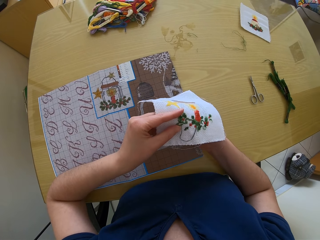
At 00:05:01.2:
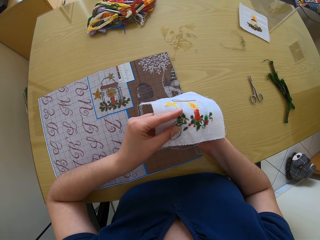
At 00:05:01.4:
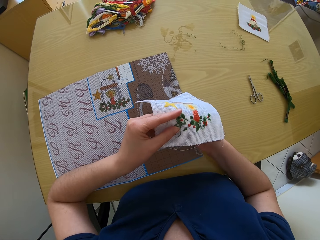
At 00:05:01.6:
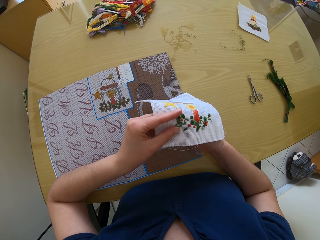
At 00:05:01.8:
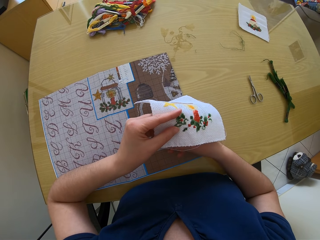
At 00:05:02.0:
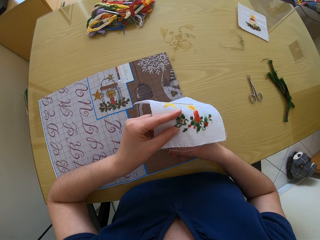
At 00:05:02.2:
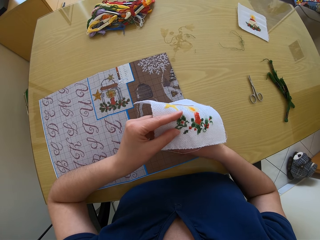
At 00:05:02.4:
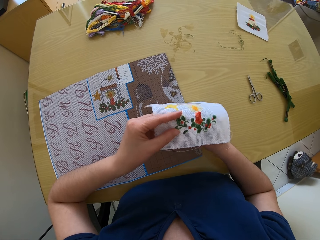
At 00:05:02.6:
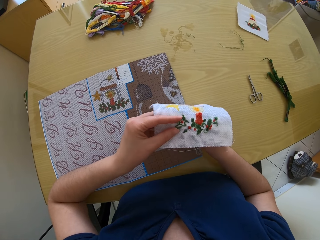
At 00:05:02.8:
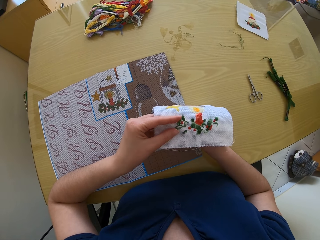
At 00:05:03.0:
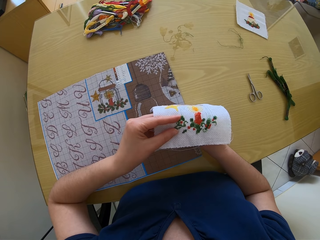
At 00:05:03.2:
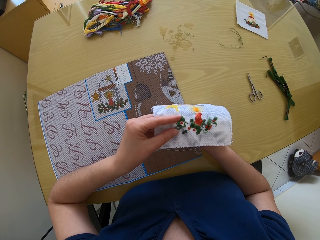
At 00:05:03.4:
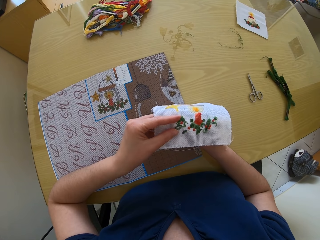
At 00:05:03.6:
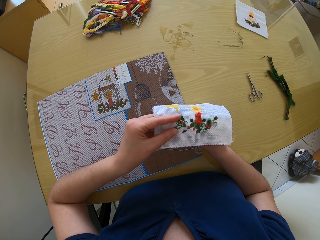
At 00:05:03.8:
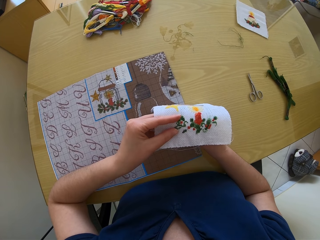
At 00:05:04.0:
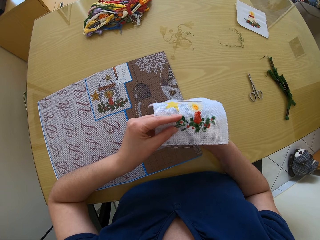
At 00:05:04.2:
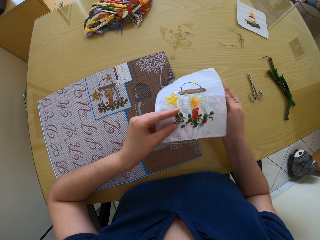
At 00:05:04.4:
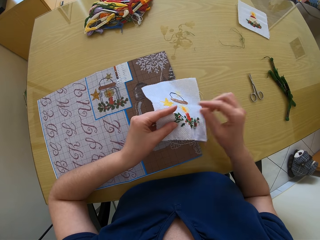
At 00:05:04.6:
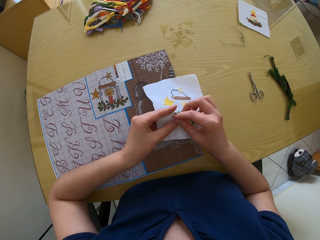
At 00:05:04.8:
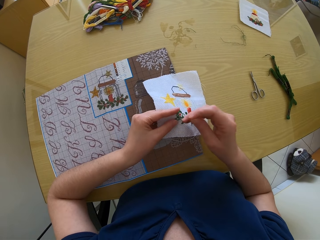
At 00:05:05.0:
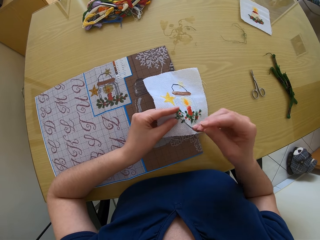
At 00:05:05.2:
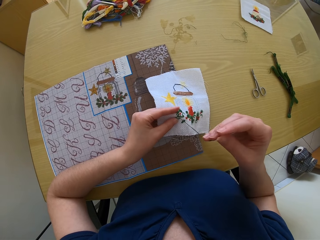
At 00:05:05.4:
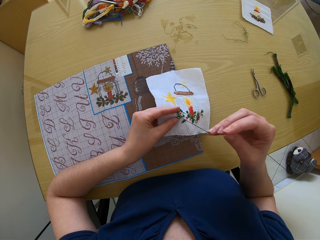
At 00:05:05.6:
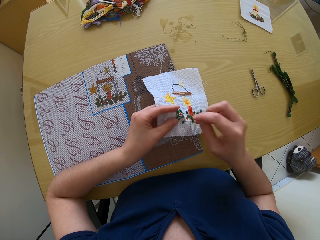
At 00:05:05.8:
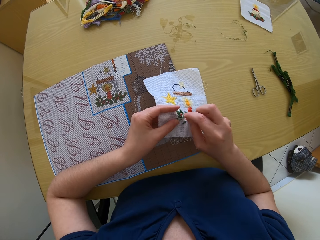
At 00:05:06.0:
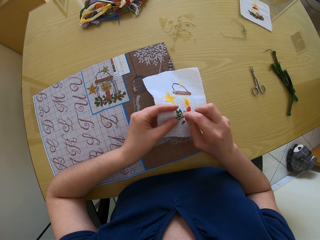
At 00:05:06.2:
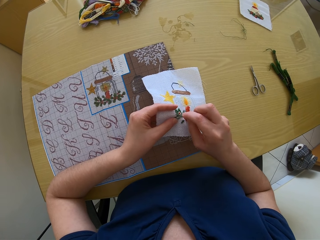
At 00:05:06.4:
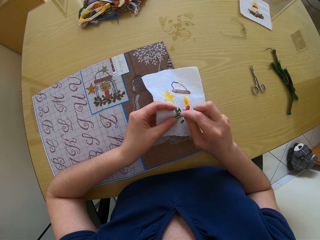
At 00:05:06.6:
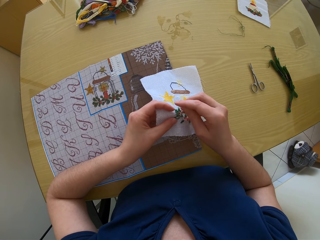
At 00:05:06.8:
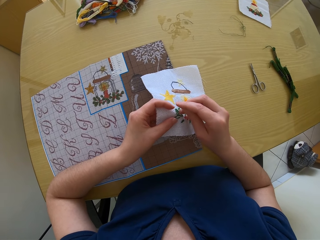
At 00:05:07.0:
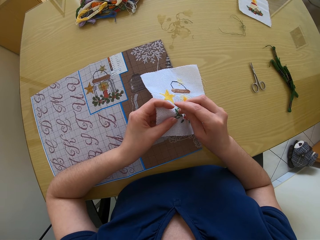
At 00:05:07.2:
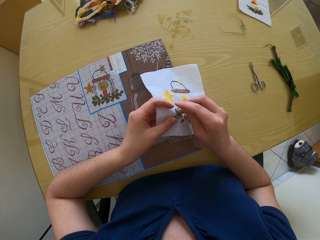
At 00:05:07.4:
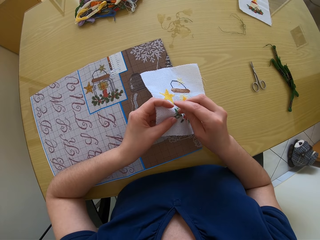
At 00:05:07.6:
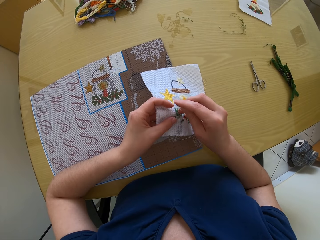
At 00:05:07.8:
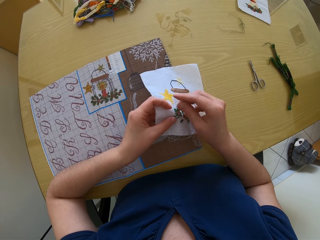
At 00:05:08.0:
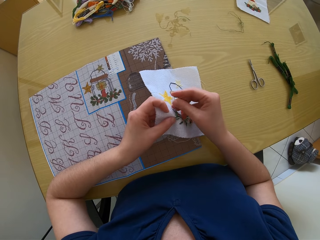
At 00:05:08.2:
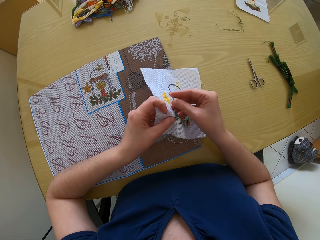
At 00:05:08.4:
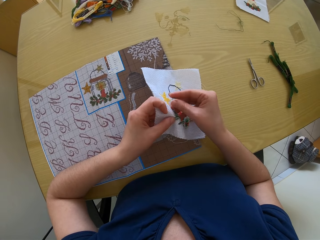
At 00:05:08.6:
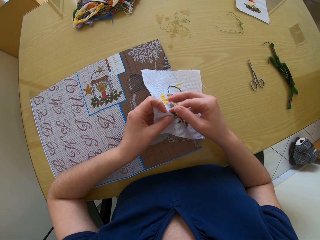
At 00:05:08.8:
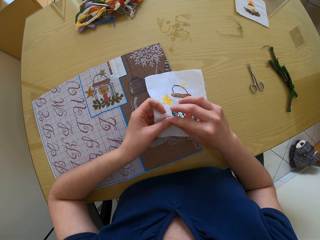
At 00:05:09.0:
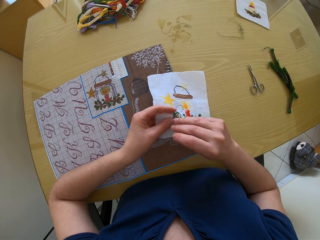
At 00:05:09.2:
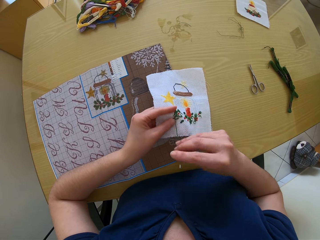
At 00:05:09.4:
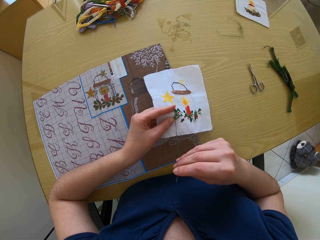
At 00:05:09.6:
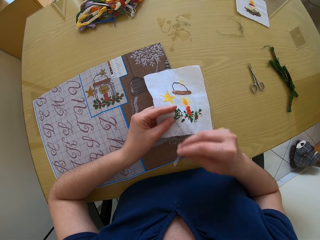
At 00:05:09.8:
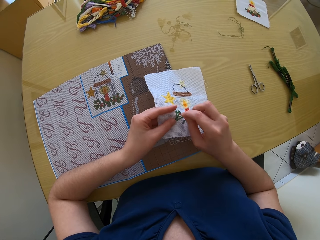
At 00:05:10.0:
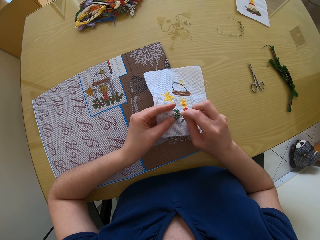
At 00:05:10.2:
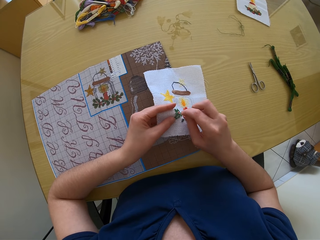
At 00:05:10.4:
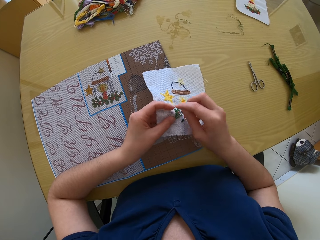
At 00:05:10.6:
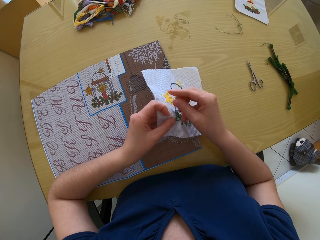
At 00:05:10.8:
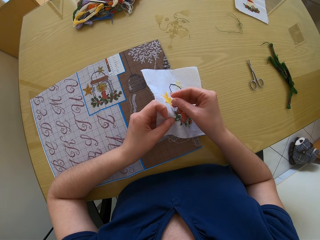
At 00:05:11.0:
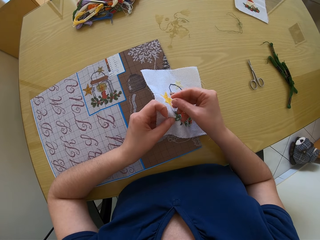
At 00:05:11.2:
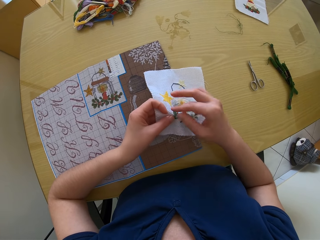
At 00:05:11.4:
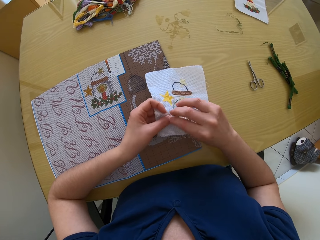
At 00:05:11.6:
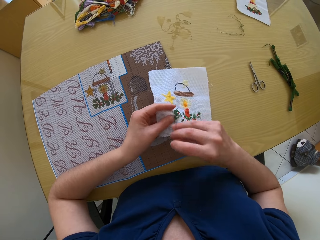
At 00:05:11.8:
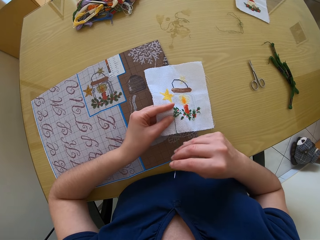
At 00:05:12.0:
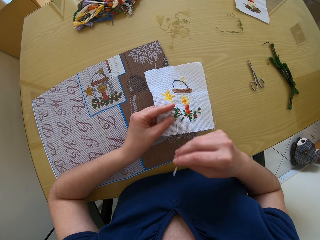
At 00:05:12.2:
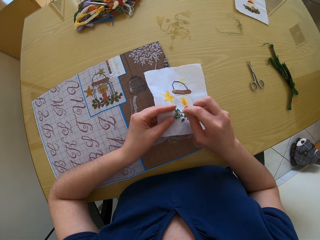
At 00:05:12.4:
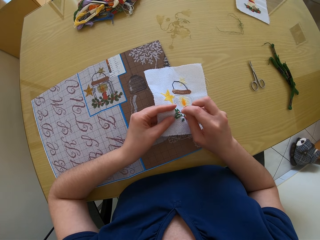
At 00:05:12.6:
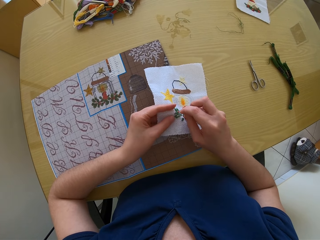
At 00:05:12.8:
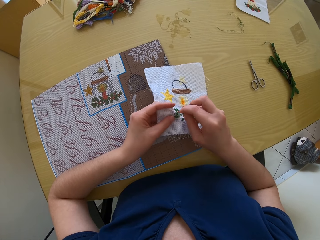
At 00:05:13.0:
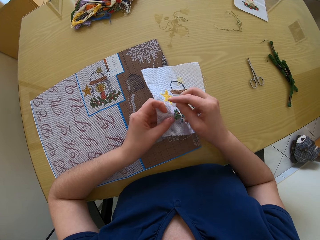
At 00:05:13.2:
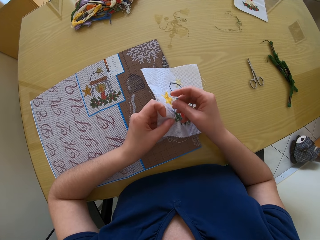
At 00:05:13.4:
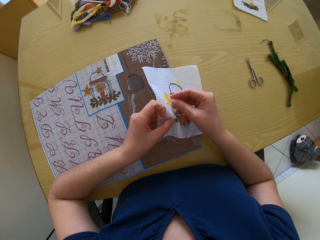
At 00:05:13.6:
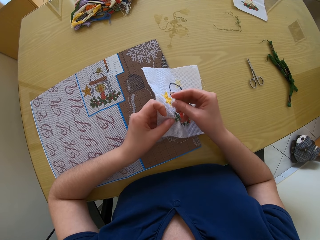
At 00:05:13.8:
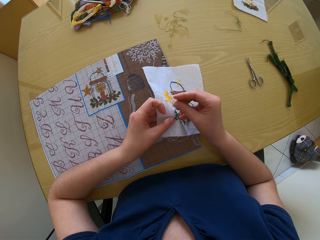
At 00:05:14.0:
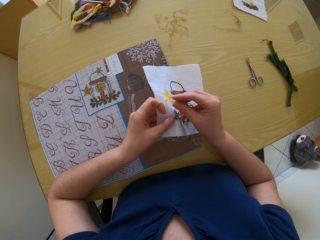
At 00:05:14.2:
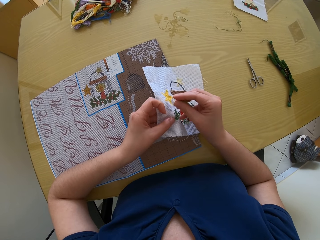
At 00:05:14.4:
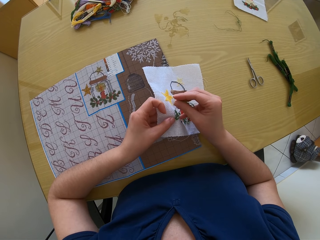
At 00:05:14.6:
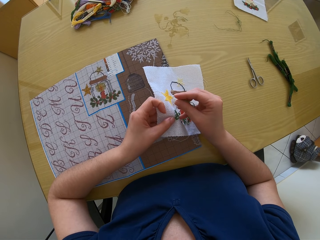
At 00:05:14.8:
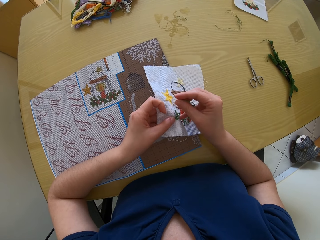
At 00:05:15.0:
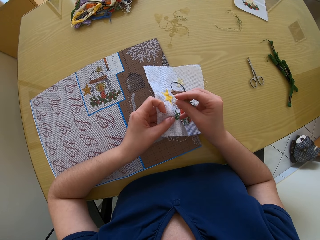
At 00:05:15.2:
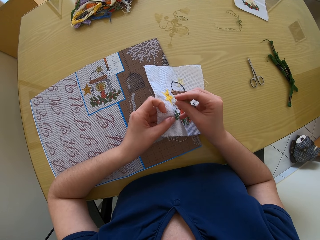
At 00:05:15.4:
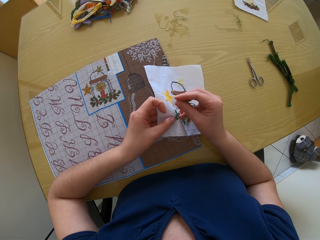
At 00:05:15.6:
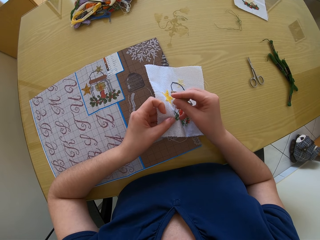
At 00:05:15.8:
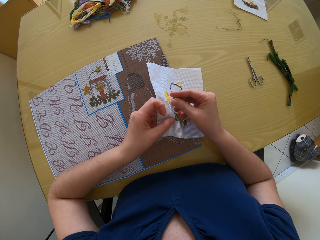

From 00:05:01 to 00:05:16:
The camera wearer sews the clothing. They sew the clothing again.

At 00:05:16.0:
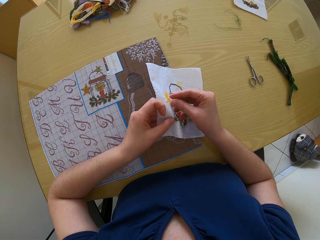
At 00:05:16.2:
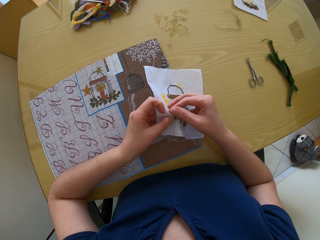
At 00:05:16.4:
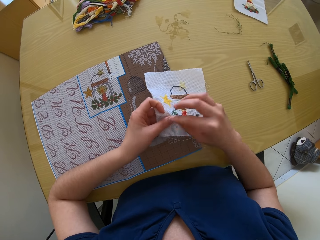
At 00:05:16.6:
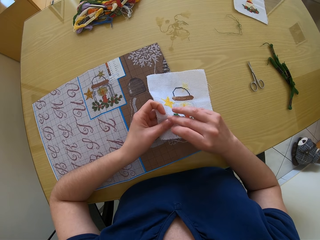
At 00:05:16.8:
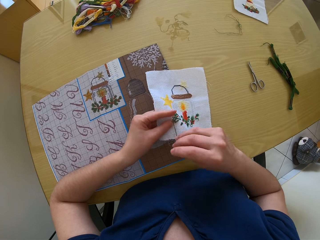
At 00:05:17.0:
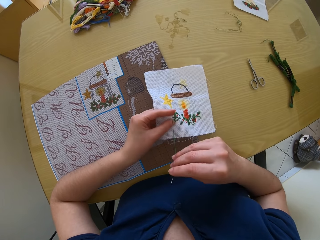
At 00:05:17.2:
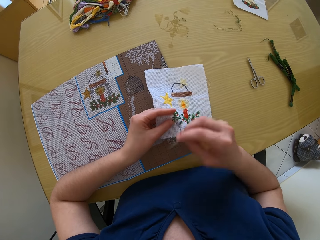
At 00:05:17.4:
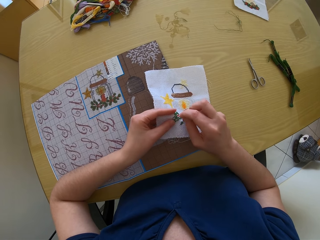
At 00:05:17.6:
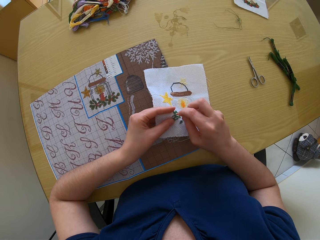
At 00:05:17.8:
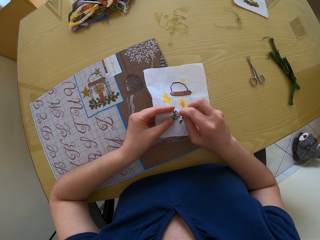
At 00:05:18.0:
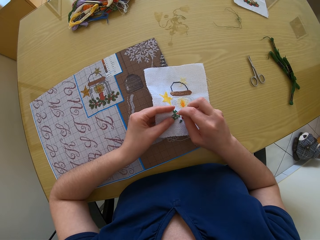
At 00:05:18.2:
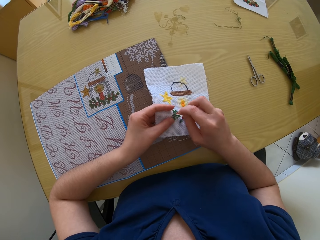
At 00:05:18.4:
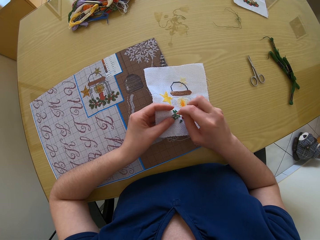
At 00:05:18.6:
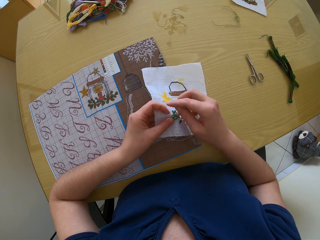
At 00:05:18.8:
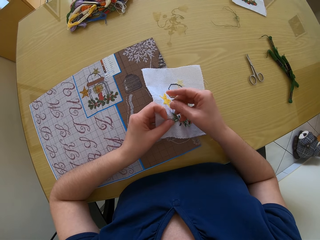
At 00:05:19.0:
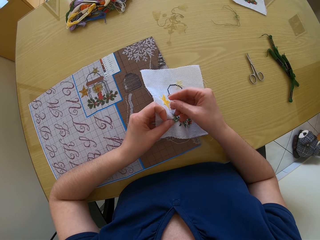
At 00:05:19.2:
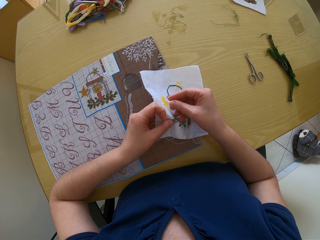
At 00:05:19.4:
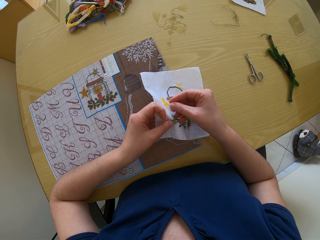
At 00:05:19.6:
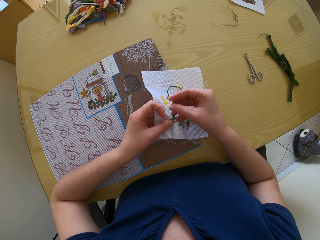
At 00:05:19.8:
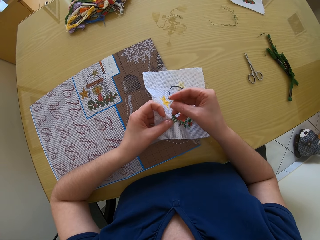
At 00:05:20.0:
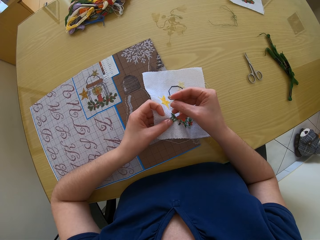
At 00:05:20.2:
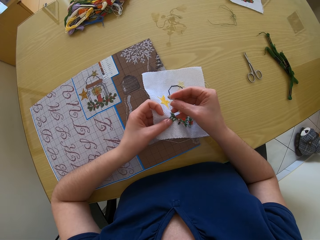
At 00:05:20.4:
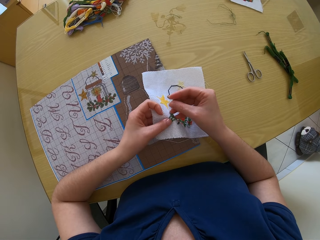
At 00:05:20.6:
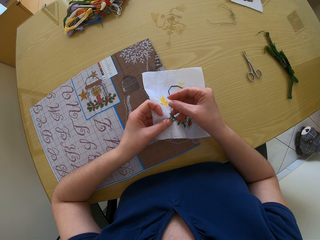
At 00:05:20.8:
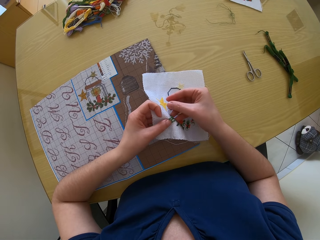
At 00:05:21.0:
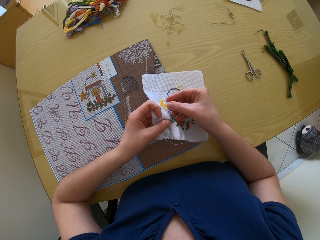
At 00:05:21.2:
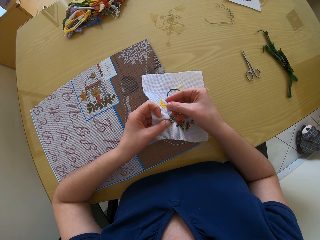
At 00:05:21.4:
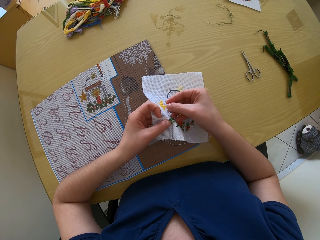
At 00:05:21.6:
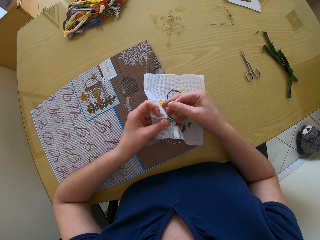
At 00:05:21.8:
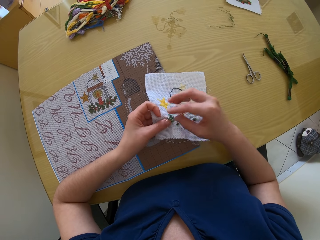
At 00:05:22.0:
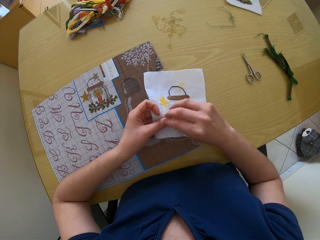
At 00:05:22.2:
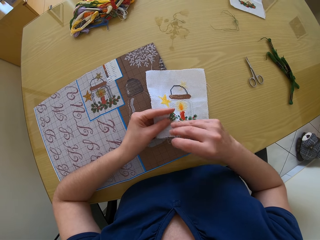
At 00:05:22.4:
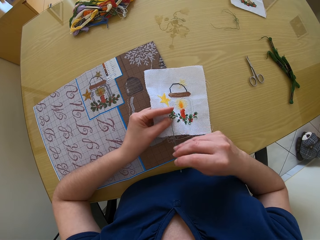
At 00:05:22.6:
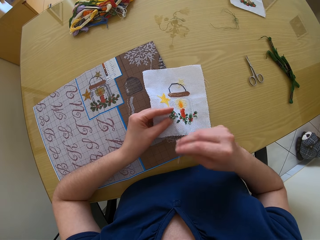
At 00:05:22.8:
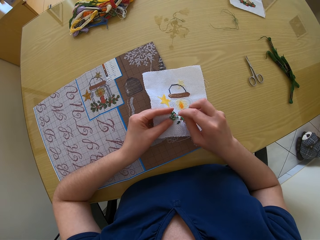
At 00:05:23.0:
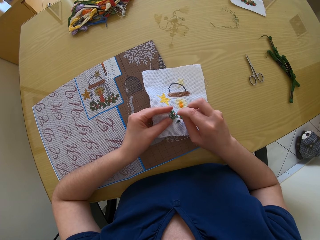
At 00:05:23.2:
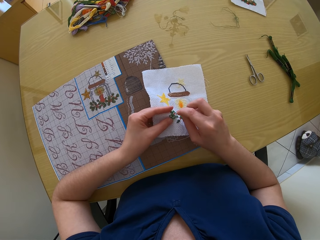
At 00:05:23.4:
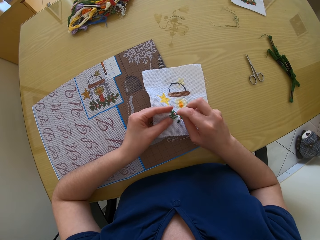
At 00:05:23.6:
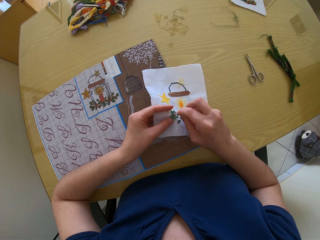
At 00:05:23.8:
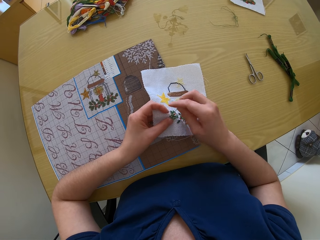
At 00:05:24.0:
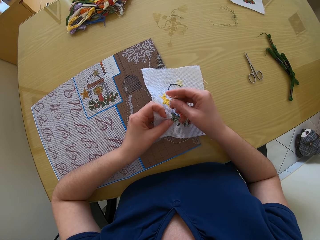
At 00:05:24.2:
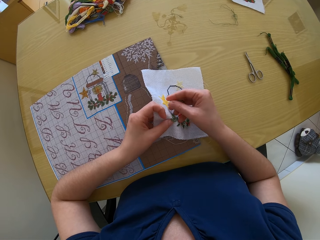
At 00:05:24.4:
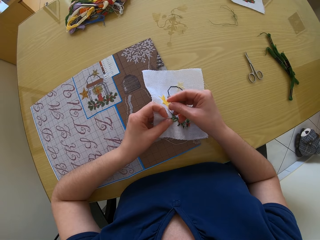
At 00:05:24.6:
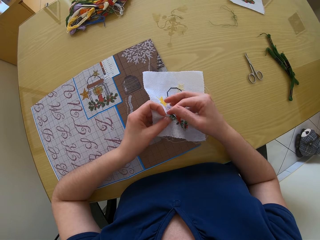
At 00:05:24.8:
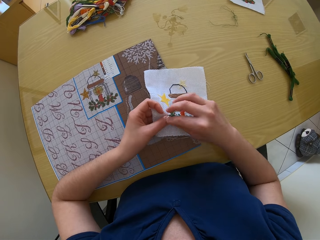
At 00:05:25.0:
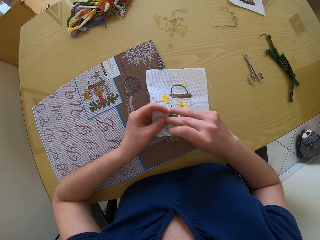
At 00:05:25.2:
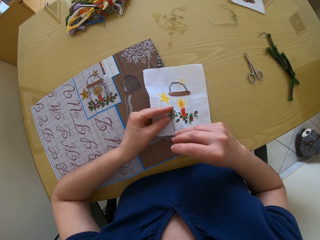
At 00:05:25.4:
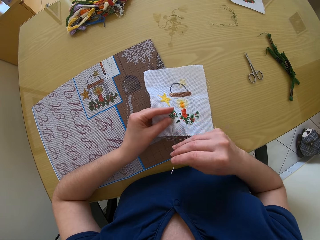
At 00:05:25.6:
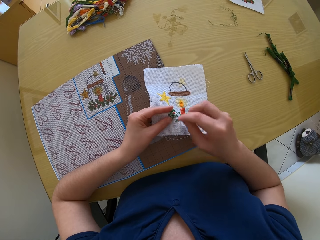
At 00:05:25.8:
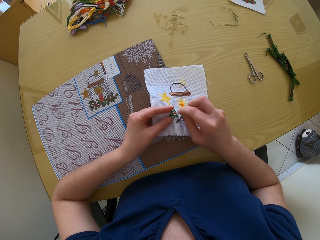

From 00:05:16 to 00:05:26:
The camera wearer sews the clothing.
